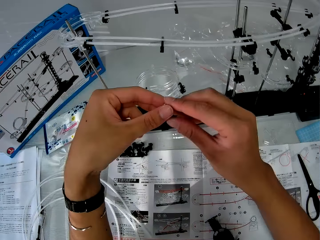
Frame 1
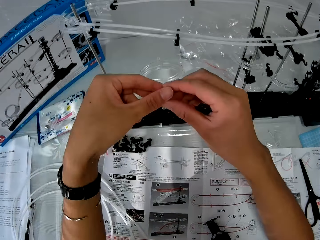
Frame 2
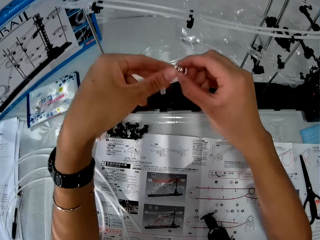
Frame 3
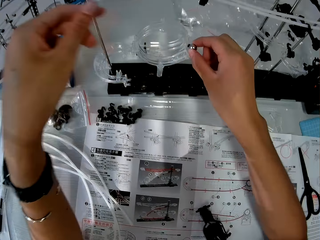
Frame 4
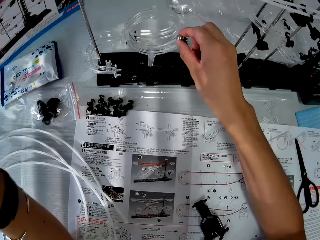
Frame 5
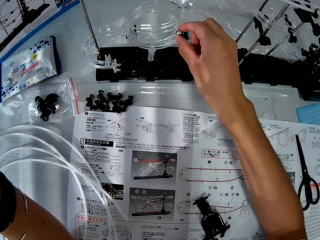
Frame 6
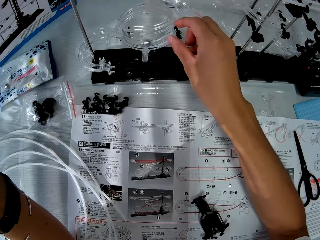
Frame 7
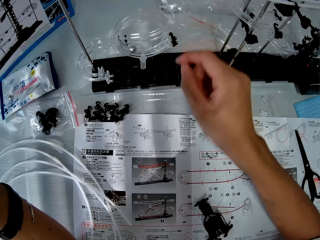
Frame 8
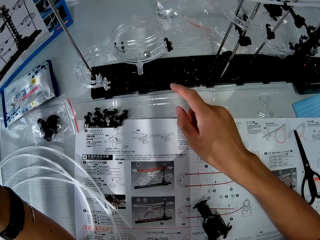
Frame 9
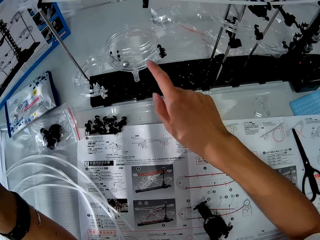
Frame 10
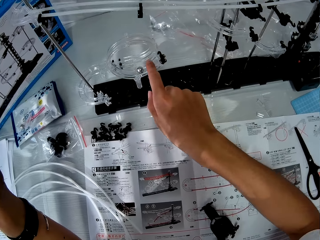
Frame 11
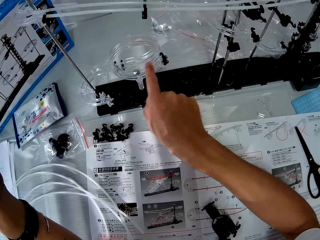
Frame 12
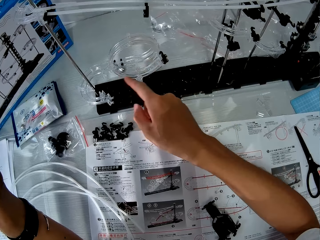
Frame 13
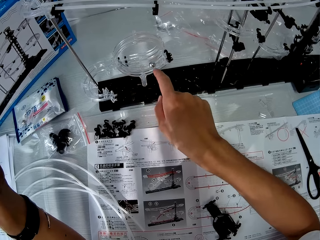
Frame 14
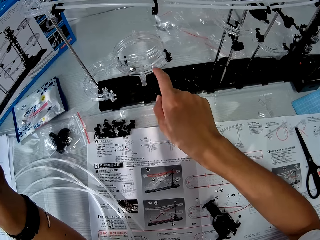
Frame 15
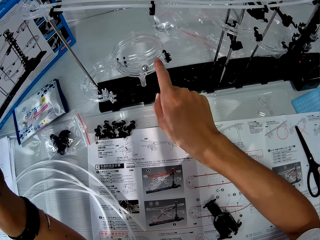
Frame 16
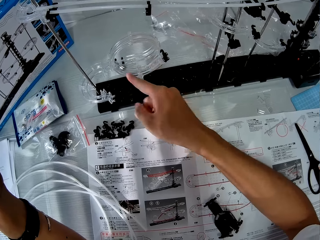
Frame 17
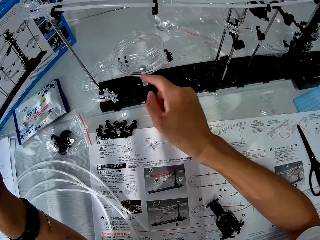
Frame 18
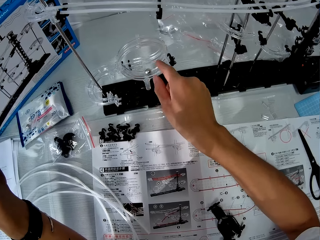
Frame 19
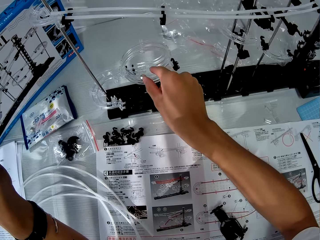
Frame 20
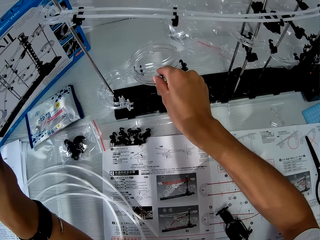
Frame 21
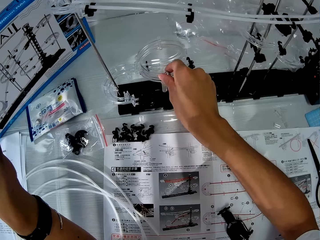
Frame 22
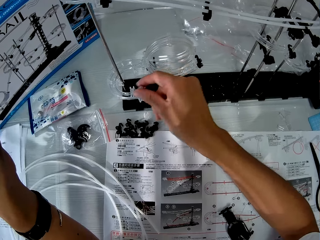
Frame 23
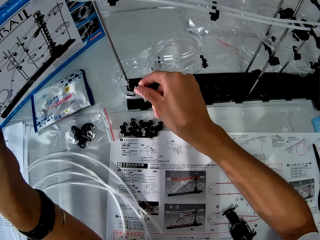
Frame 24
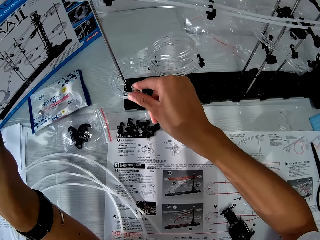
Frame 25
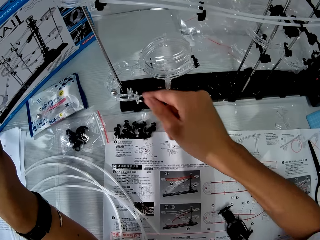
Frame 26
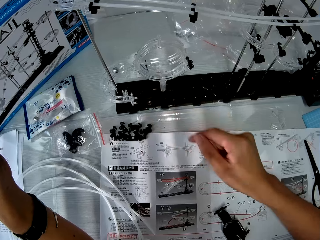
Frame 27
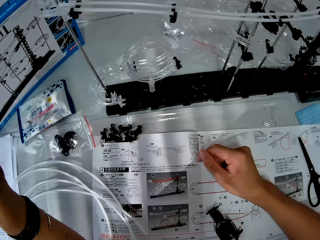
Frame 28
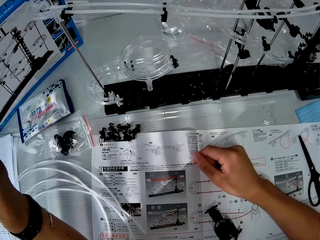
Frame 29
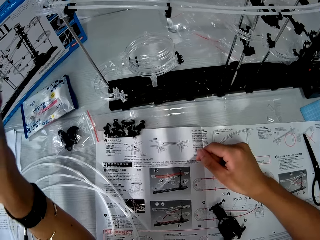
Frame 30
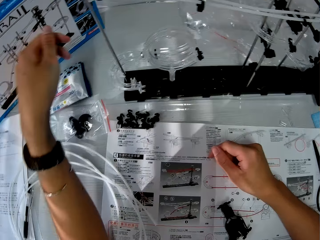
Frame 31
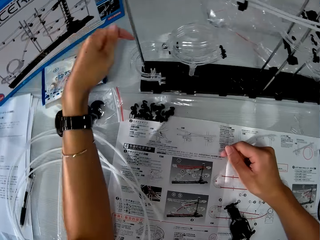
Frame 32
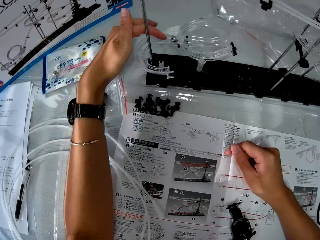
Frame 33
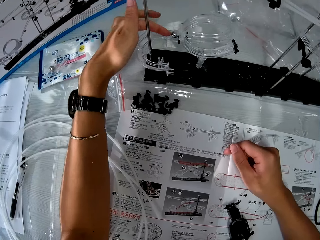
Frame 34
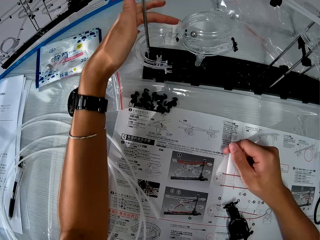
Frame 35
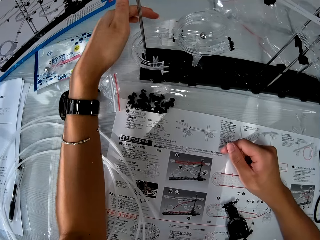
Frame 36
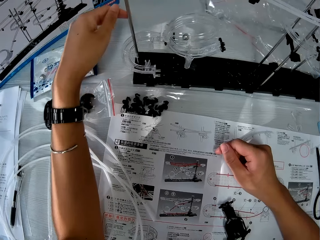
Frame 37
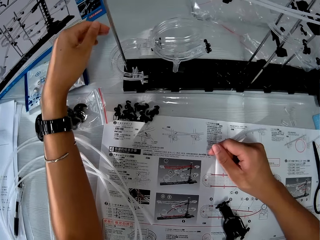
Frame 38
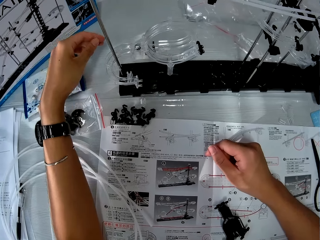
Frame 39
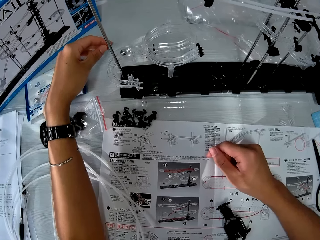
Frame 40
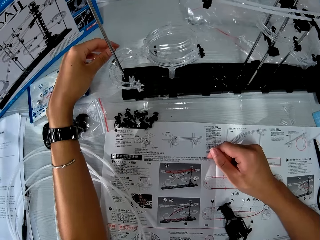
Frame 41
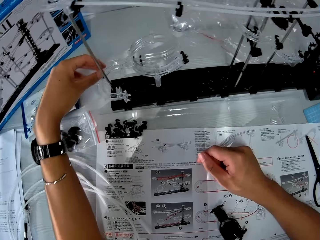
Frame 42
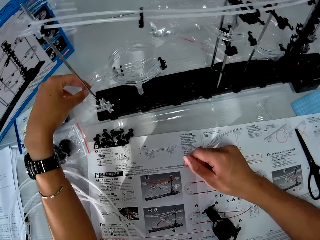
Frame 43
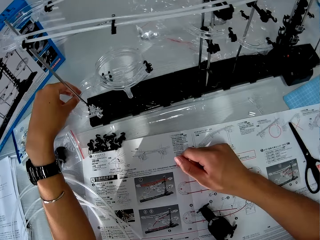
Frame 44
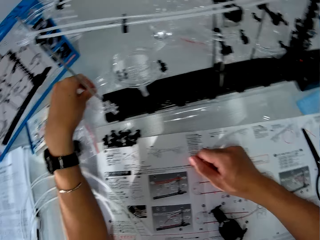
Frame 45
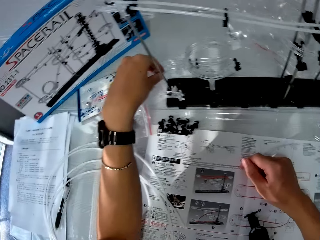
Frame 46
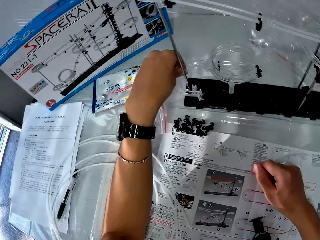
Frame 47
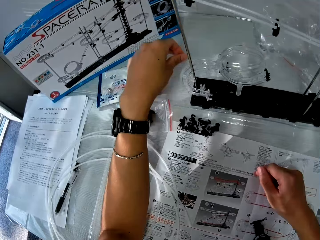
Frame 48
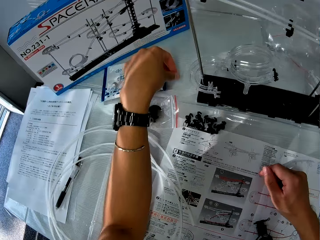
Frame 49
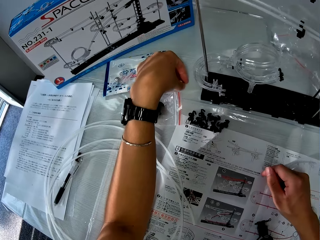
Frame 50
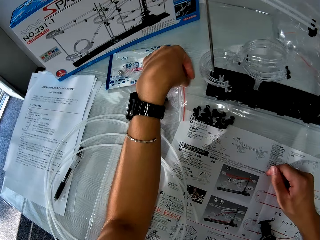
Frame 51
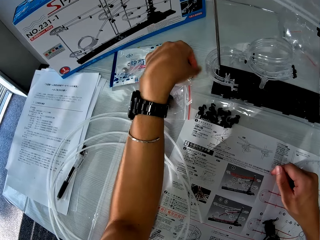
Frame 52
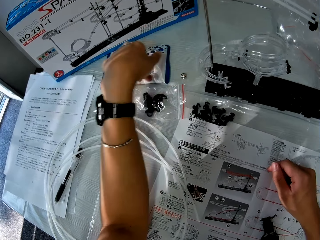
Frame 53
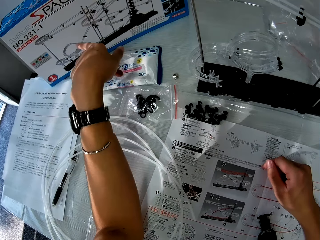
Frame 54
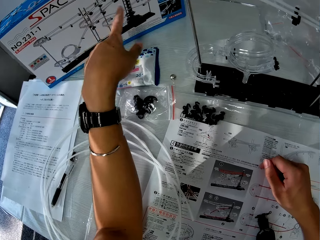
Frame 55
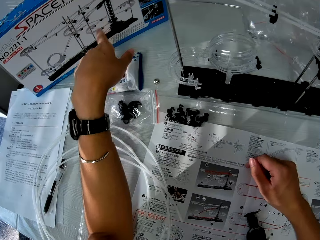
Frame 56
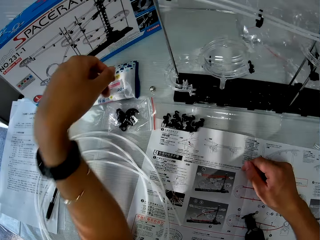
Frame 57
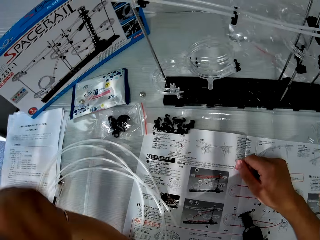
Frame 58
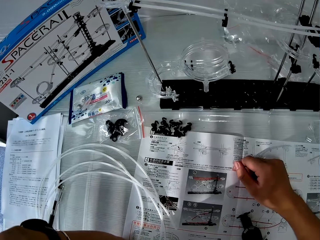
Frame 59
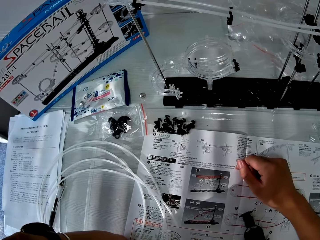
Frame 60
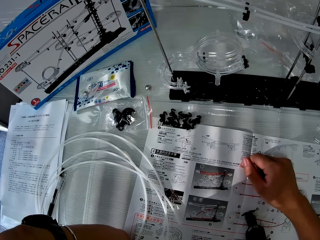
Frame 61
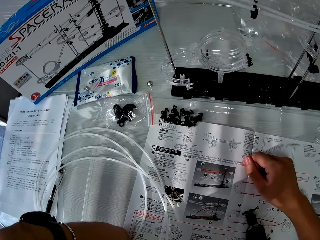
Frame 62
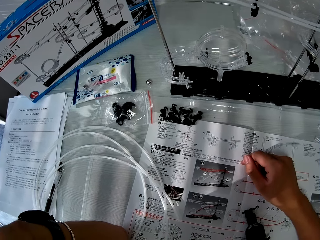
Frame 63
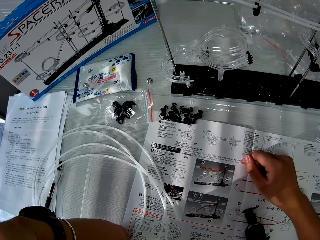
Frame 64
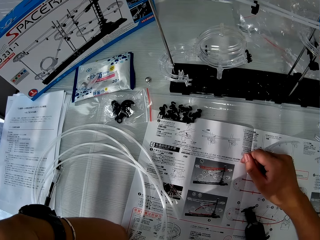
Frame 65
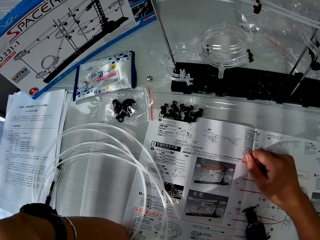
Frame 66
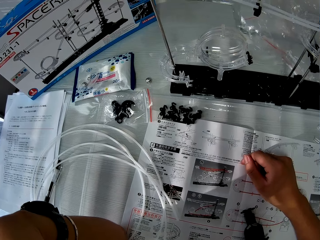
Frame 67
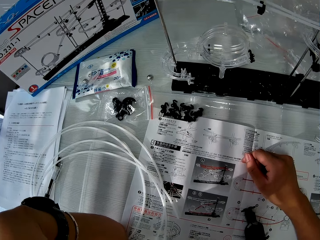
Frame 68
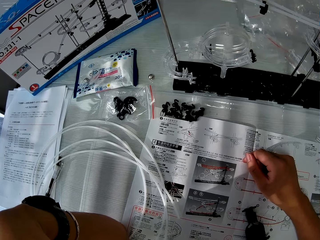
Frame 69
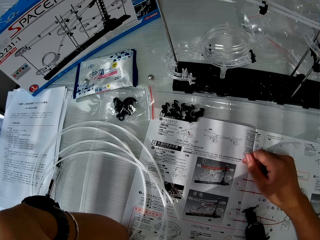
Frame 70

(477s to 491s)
The camera wearer passes the silver ball to his right hand. He puts the silver ball in the space rail model on the corner part with his right hand. He pushes the silver ball on the corner part with a finger of his right hand. He picks up the silver ball in the space rail model with his right hand. He puts the silver ball in the space rail model on the corner part with his right hand. He pushes the silver ball in the space rail model on the corner part with a finger of his left hand. He picks up the silver ball in the space rail model with his left hand. He puts the silver ball on the table with his left hand. He points at a carton or box of the space rail model with his left hand. He places his hand on the chin and looks at the space rail box.

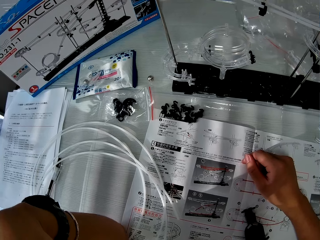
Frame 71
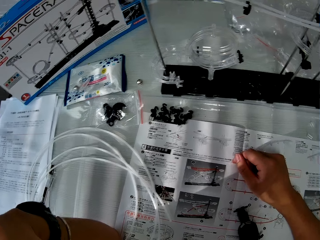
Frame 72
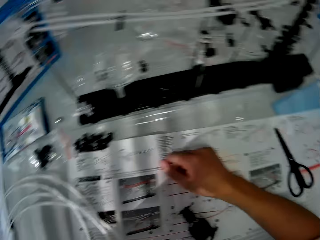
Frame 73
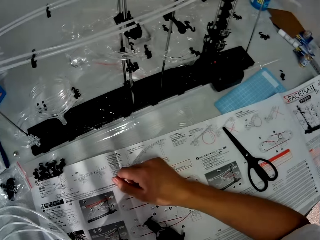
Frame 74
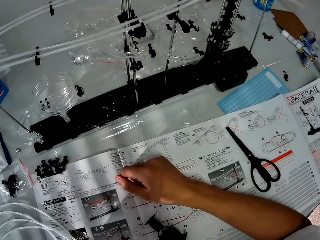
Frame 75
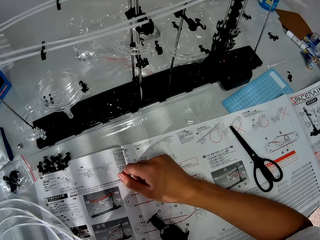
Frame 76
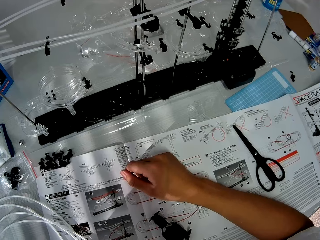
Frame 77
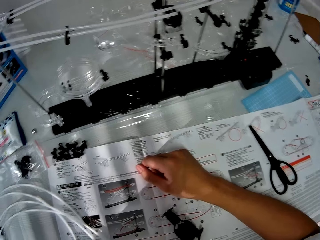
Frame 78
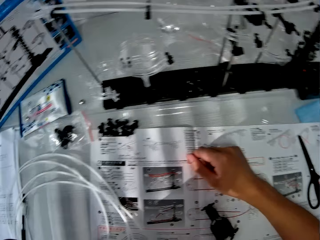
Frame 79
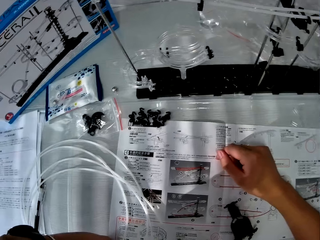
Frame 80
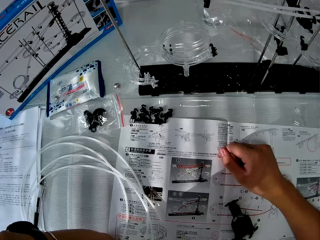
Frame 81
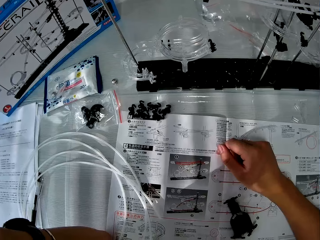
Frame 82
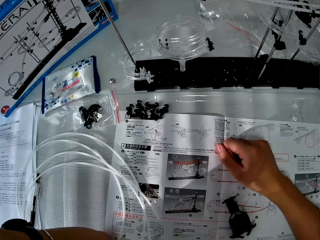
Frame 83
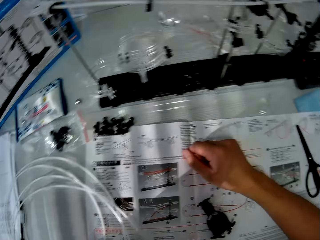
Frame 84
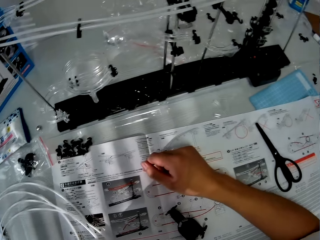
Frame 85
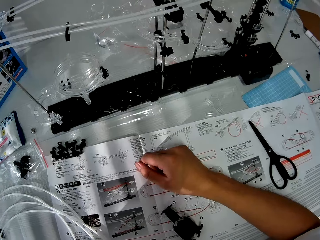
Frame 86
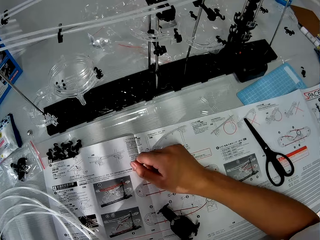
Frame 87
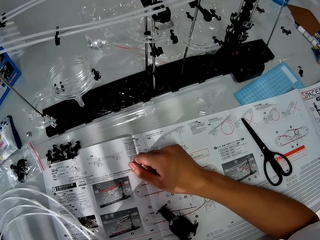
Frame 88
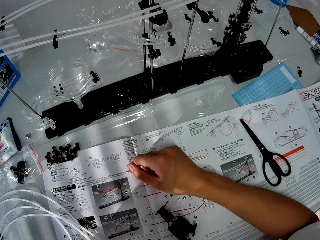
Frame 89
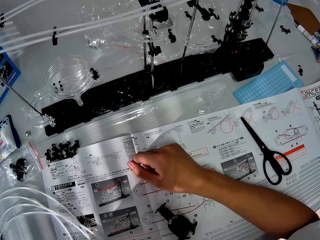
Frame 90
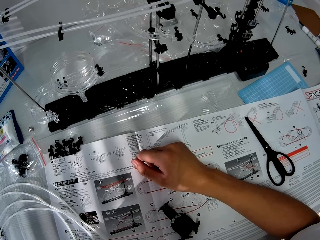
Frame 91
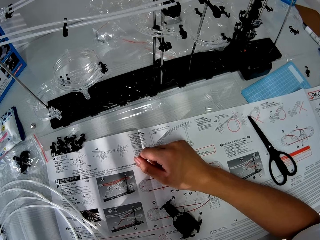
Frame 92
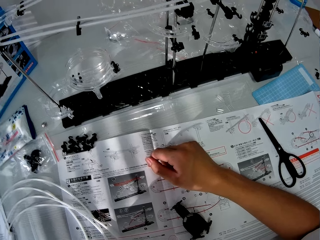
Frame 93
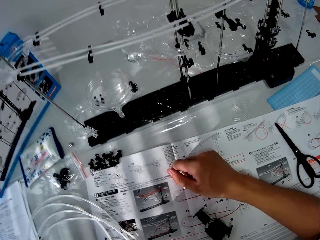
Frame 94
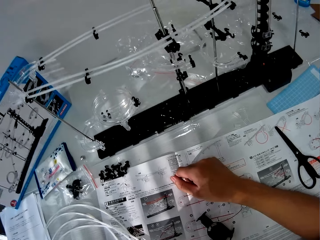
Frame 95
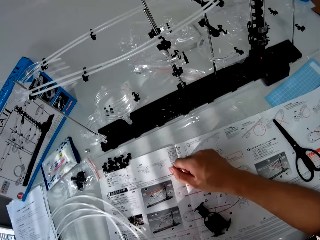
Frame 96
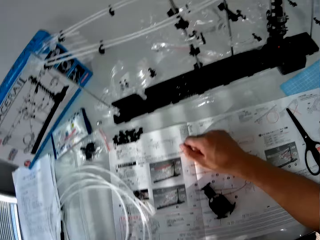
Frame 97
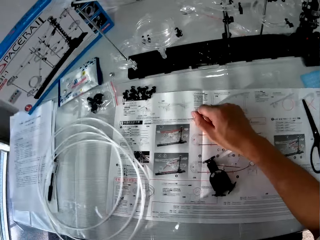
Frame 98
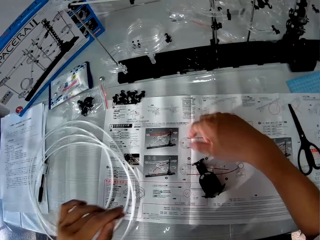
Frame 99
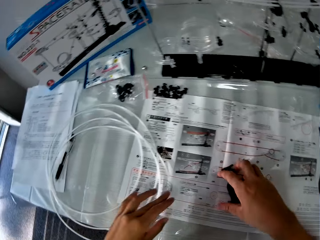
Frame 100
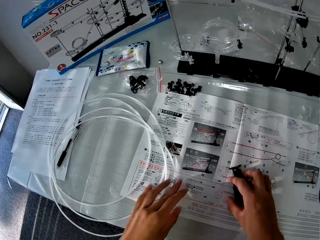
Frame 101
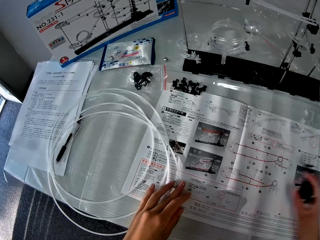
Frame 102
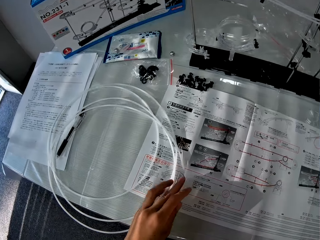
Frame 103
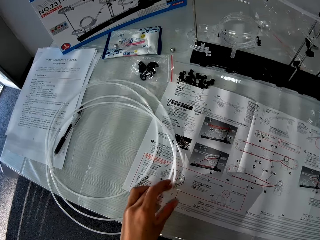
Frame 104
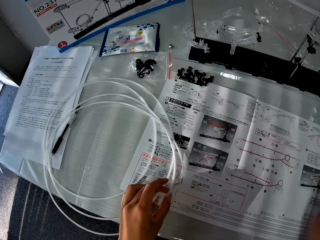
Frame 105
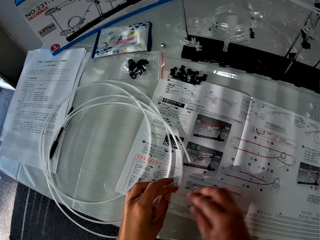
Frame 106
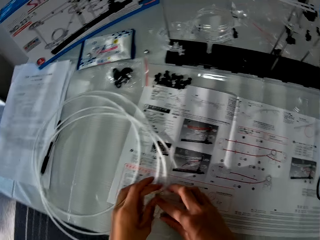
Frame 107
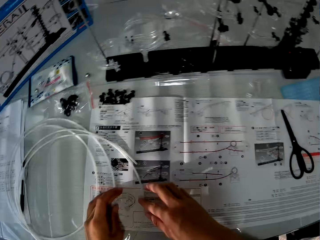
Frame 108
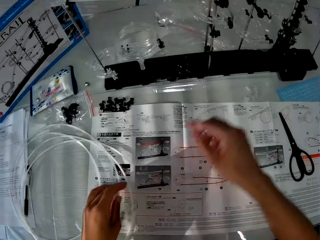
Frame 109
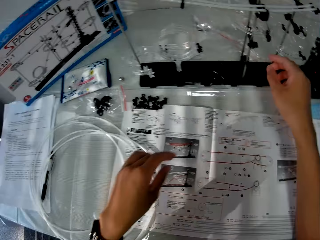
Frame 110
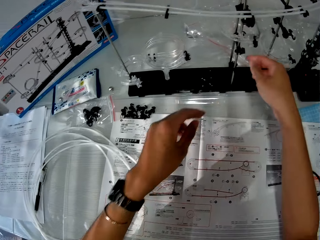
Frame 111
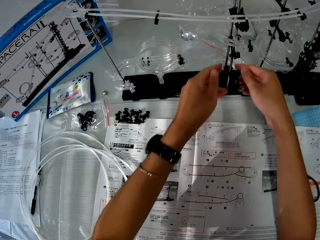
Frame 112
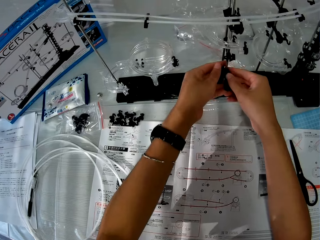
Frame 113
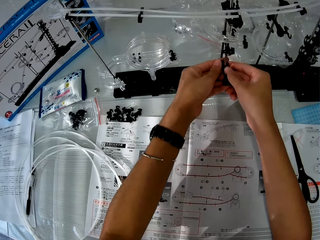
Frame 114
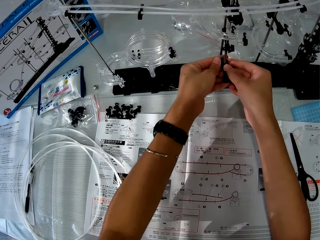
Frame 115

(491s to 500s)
The camera wearer looks at the space rail setup. He looks at the space rail box. He looks at the space rail setup. He looks around the table. He moves the black item of the space rail model apart on the paper with his right hand. He holds the rail. He adjusts the space rail model with his hands.
